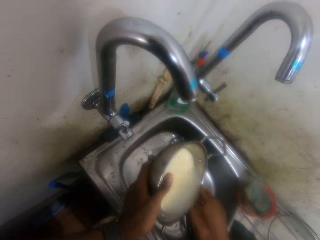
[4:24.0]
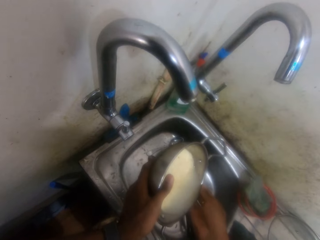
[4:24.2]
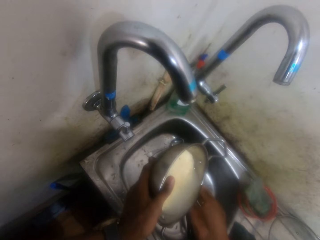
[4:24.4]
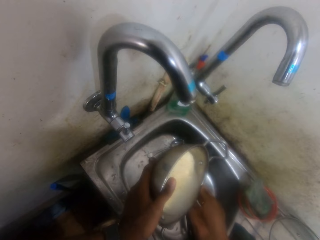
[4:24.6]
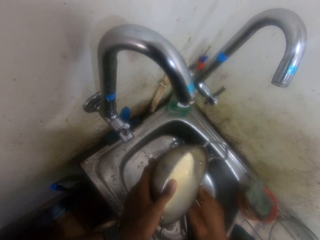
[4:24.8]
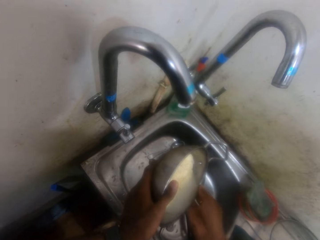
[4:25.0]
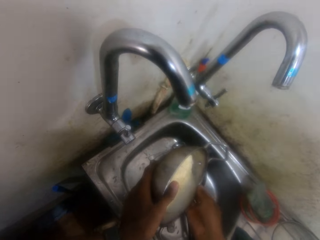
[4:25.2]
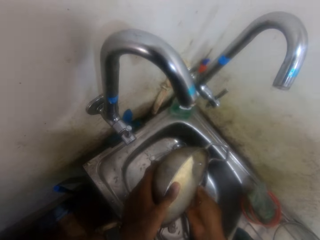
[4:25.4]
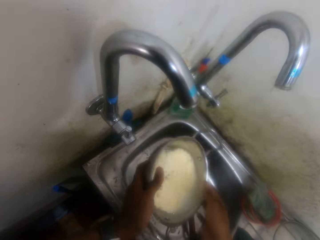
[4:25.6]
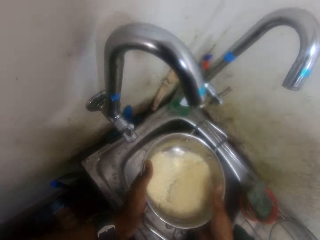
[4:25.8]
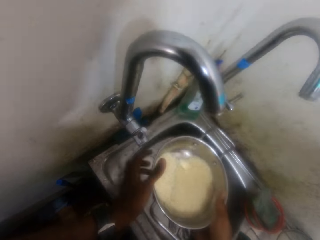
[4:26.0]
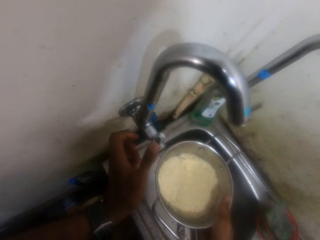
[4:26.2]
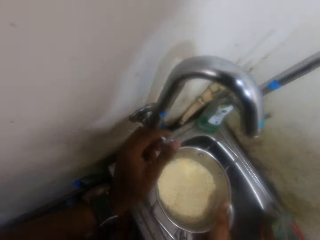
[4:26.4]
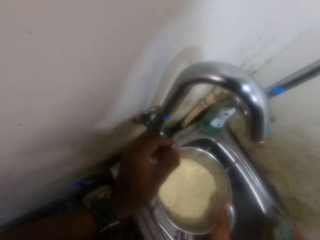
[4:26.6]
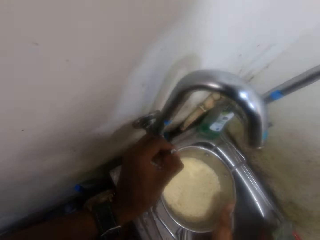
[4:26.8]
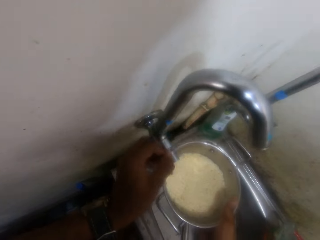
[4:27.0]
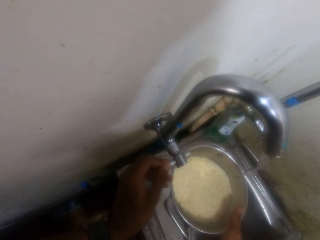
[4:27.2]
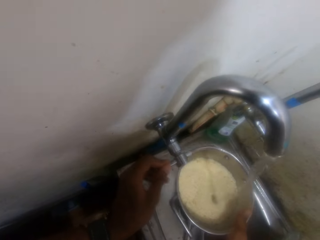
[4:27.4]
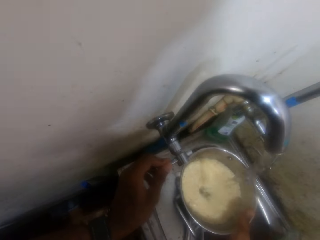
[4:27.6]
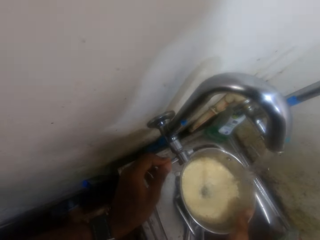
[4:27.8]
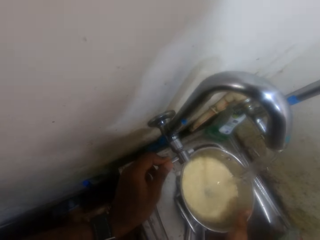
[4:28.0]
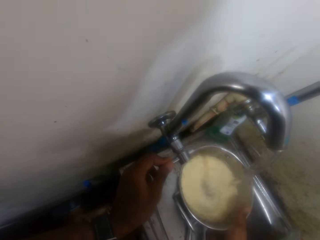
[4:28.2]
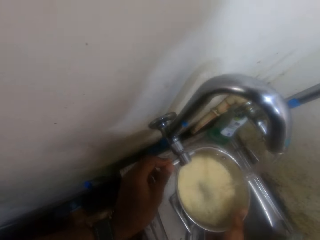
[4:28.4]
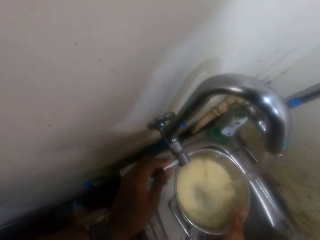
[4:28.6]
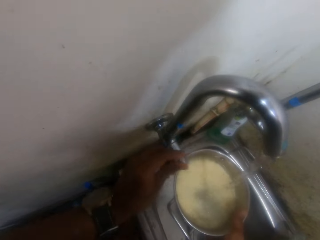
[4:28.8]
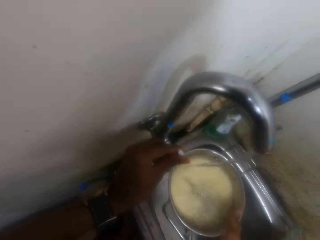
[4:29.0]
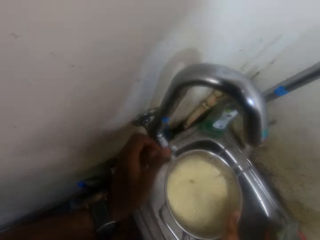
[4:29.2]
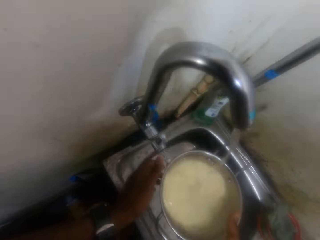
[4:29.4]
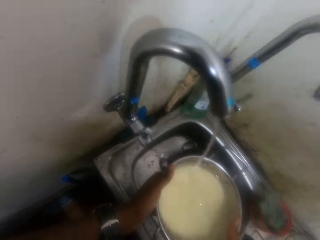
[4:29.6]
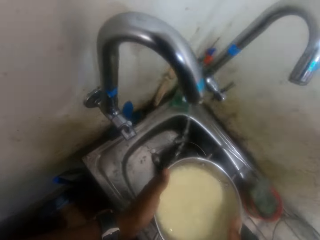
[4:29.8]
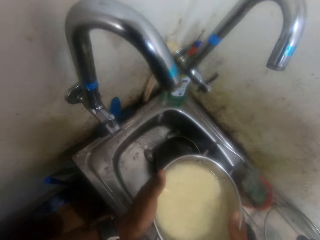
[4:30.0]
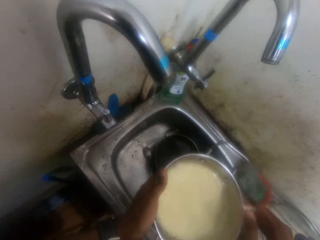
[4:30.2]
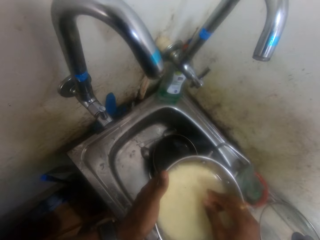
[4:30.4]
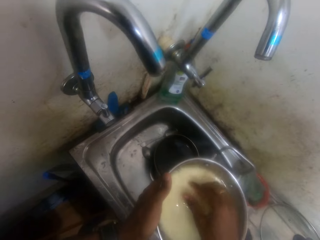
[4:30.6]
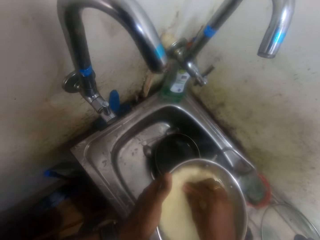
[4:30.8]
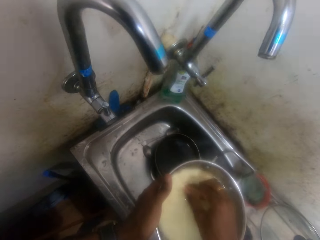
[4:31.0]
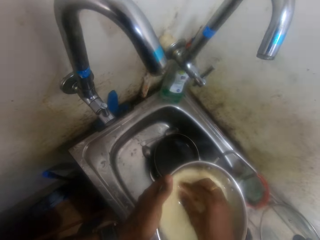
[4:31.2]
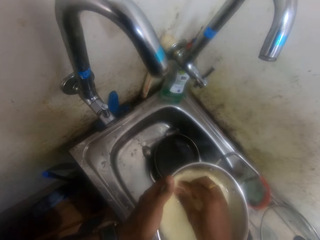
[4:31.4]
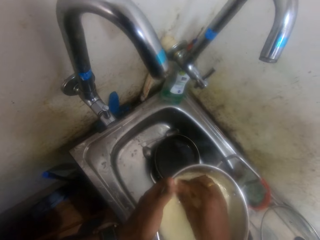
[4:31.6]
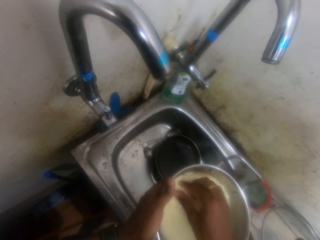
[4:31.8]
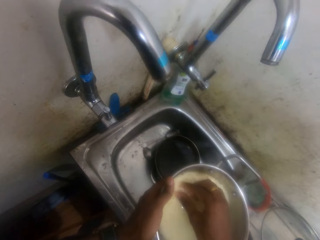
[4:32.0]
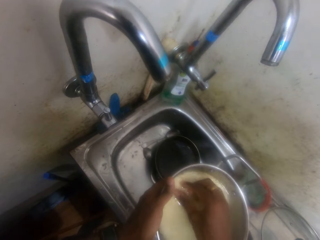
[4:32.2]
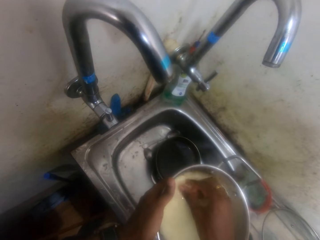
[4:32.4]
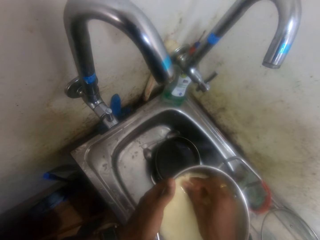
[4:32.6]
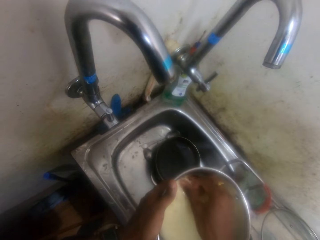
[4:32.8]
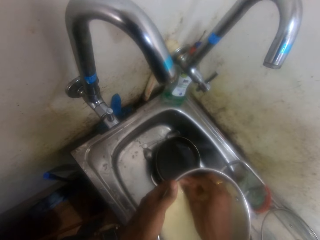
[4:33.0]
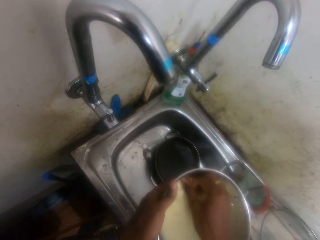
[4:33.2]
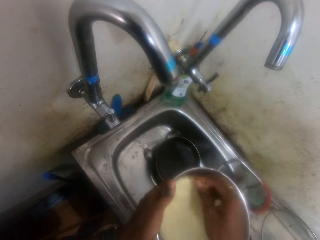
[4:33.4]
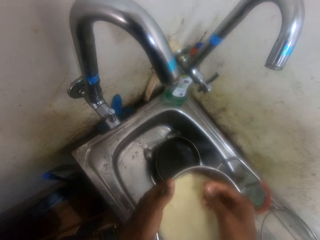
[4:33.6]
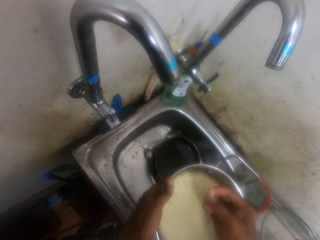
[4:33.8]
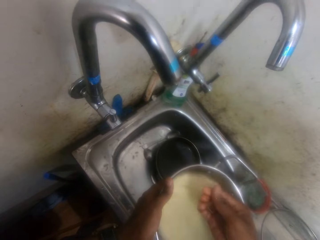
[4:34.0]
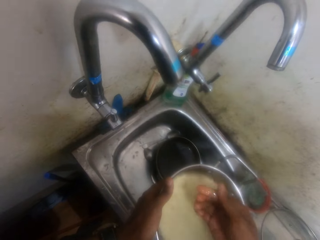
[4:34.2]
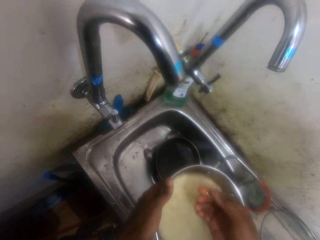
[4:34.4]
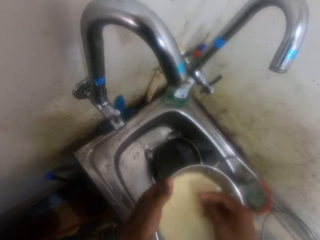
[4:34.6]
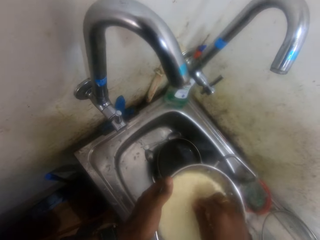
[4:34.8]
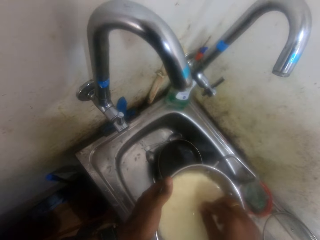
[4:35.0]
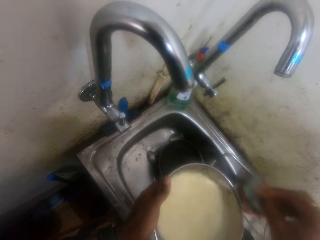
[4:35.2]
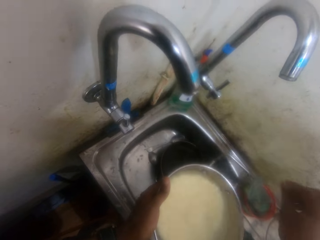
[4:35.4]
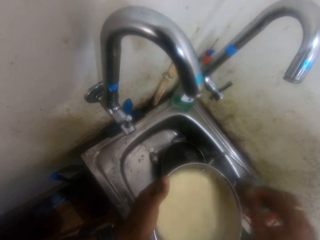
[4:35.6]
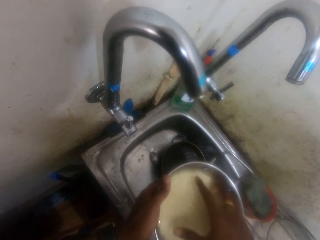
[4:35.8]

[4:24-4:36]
The camera wearer holds the basin with both hands. They turn the tap on with the left hand. They put the water in the pot of rice. They turn the tap off with the left hand. They place the right hand in the basin. They wash the rice.

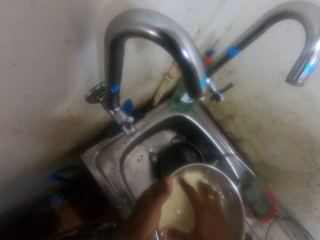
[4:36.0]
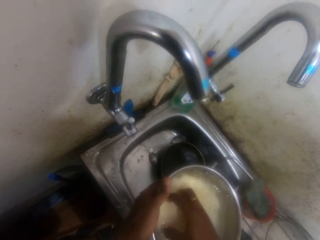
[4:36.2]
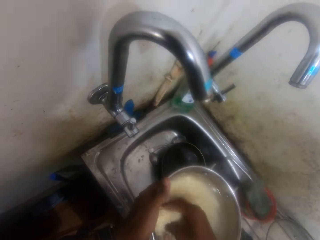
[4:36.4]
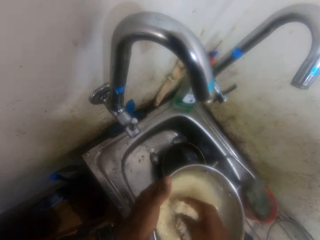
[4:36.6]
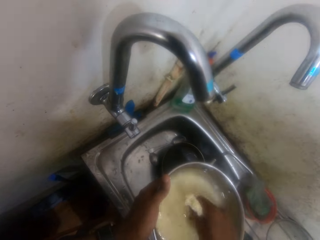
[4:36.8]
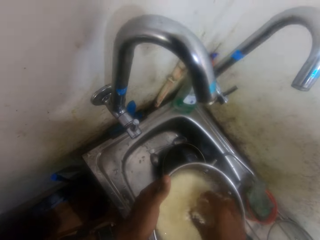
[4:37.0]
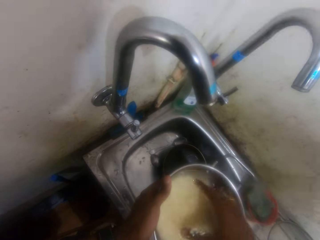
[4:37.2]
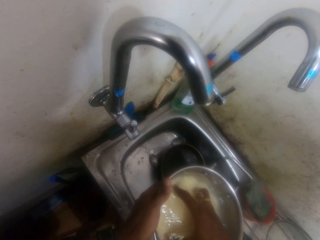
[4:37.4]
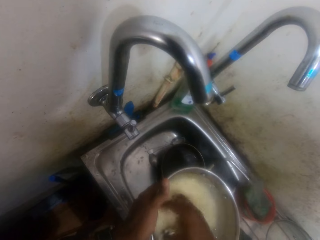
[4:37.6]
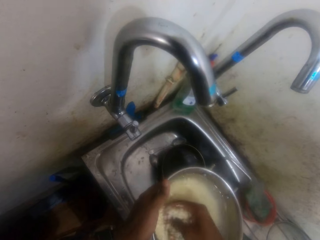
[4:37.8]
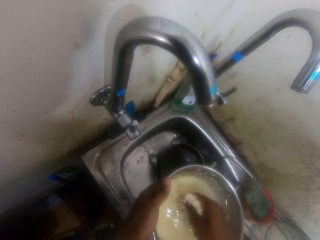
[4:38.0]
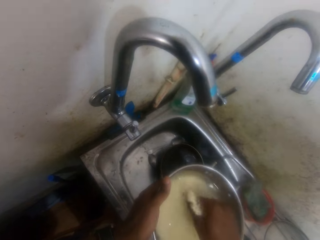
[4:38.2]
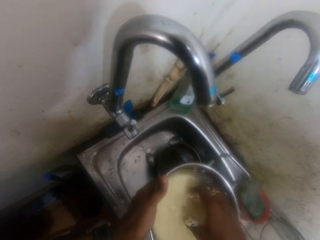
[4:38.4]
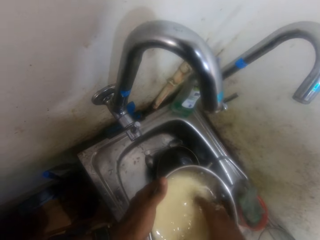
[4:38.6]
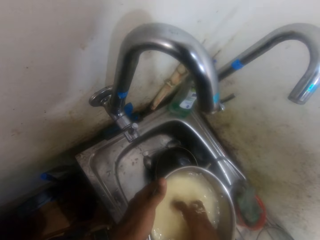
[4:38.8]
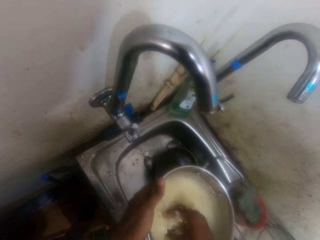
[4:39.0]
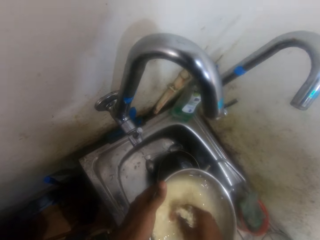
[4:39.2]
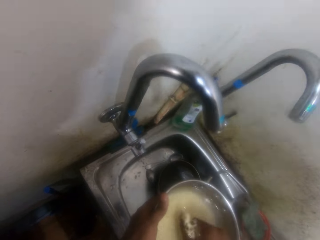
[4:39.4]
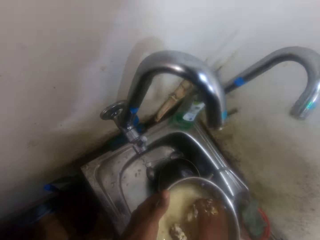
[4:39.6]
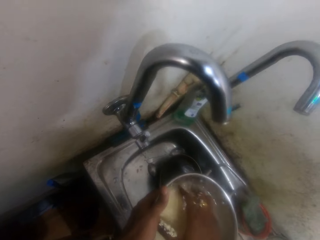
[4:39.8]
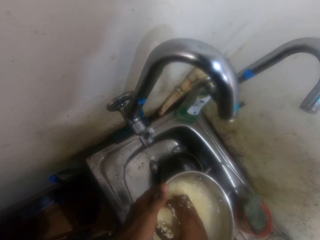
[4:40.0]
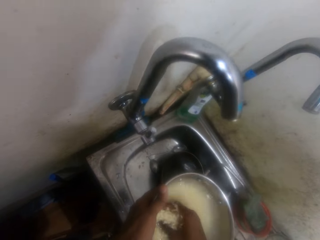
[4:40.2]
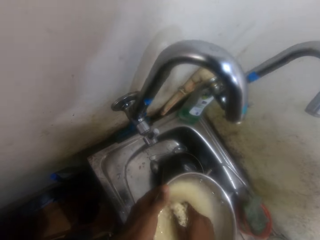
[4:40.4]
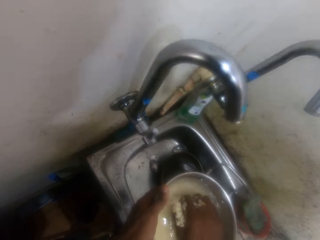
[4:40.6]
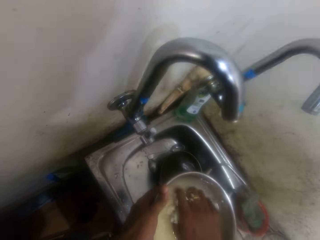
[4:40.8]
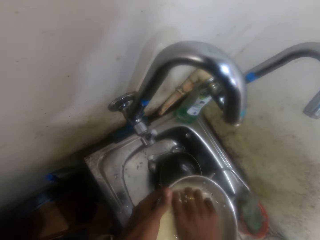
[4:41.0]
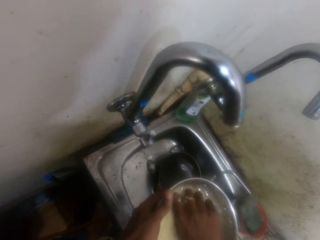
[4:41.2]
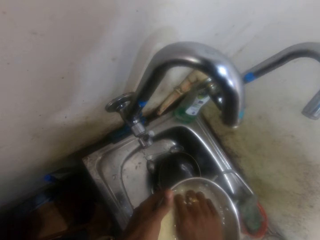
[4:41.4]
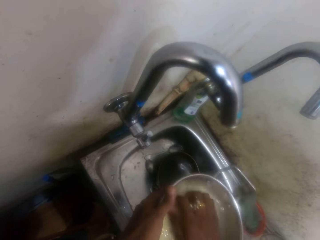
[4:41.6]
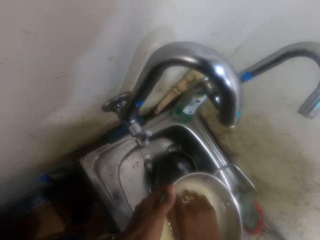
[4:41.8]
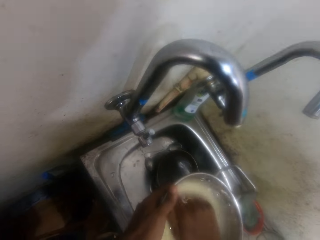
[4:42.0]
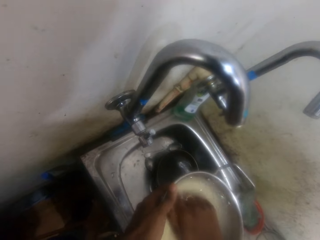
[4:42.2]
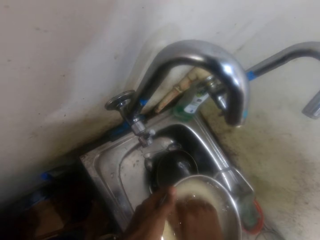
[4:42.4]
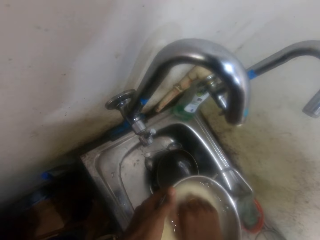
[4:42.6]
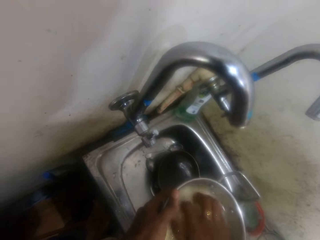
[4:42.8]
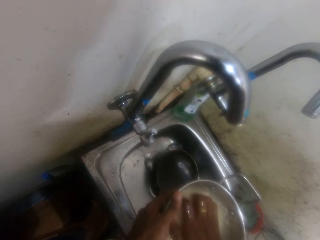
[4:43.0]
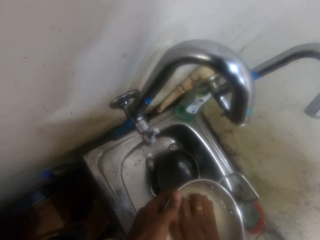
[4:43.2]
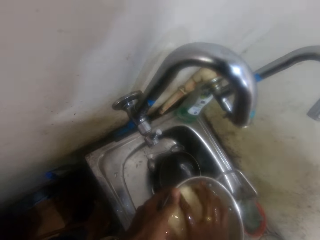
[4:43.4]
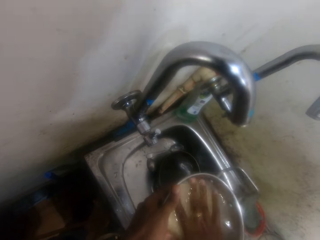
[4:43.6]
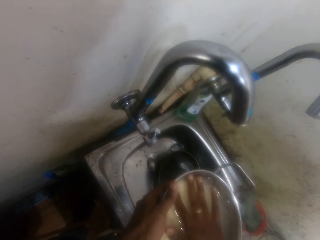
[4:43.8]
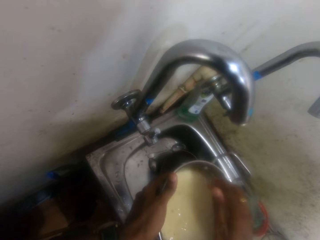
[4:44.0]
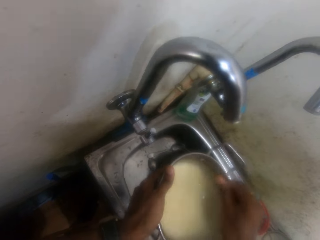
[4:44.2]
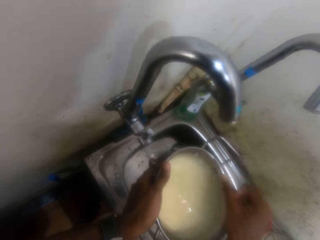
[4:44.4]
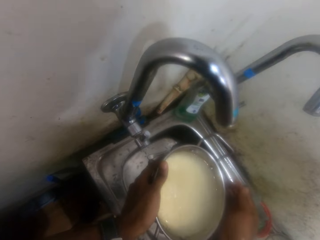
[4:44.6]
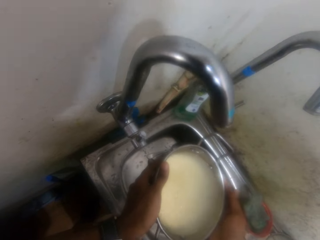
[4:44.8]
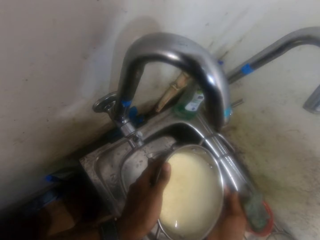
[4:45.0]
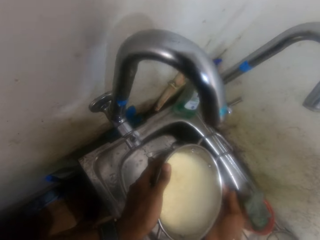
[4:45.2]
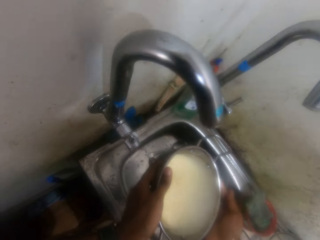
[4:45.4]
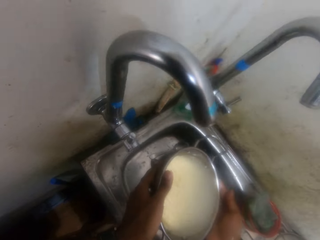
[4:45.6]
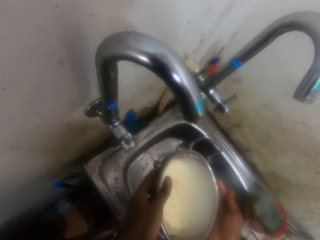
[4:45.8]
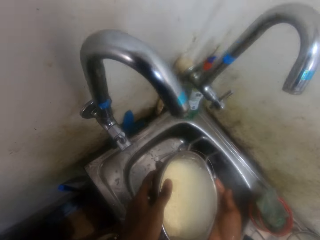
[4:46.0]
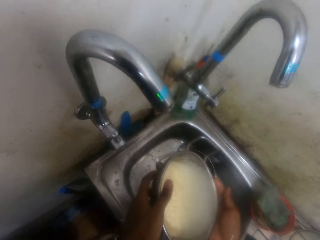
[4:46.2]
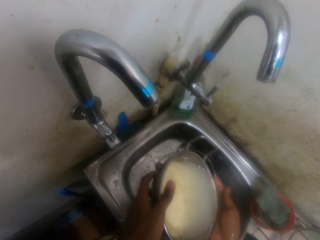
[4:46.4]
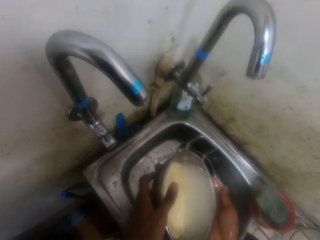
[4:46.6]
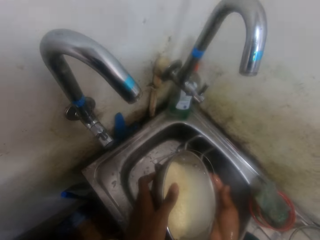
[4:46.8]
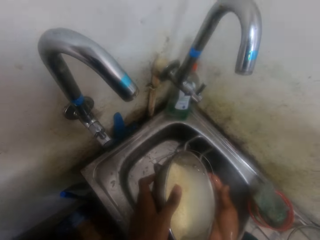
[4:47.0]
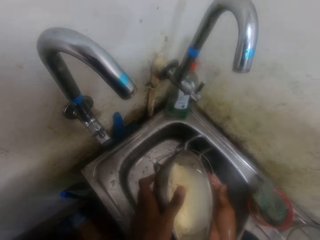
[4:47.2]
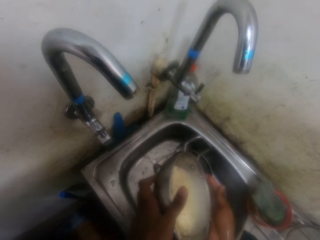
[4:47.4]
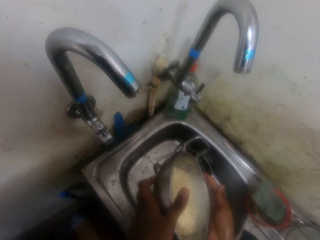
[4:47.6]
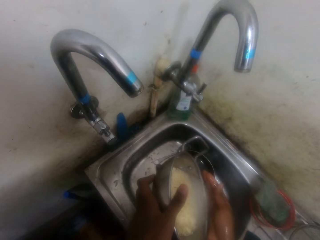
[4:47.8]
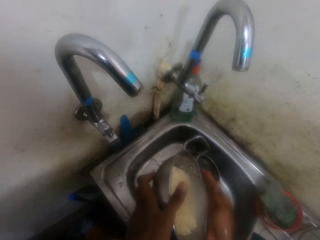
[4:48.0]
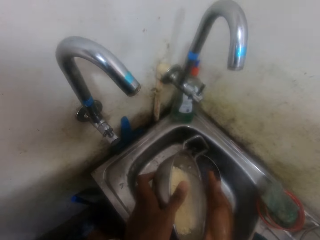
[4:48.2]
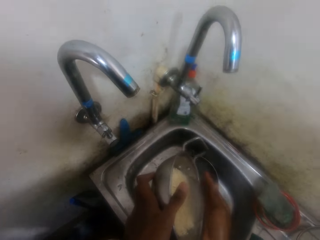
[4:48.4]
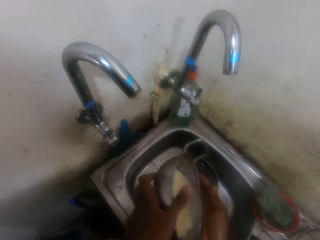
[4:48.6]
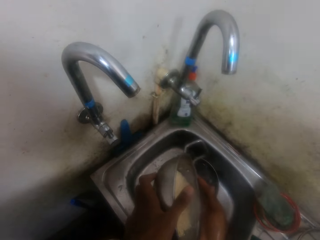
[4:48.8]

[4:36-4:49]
The camera wearer washes the rice with the right hand. They pour water from the bowl. They drain water from the rice to a sink.
